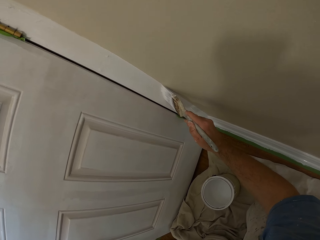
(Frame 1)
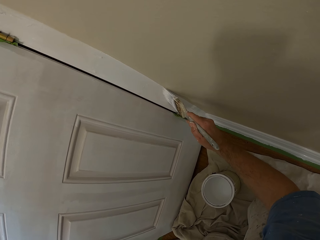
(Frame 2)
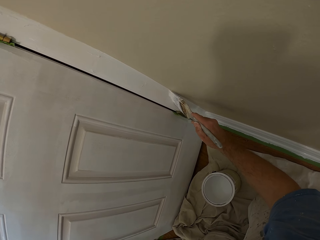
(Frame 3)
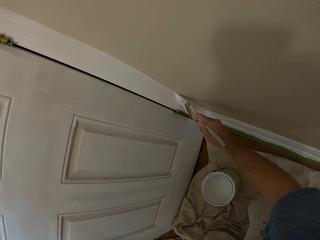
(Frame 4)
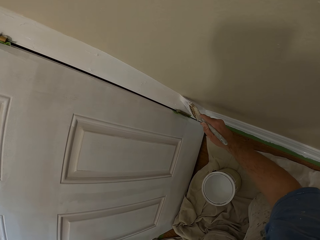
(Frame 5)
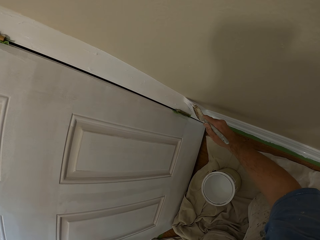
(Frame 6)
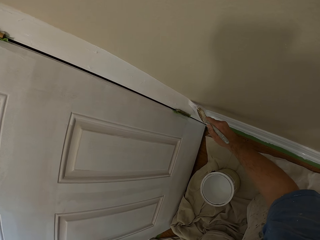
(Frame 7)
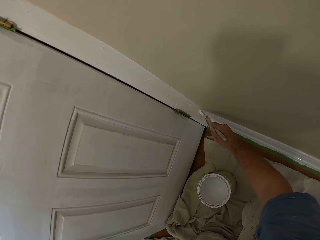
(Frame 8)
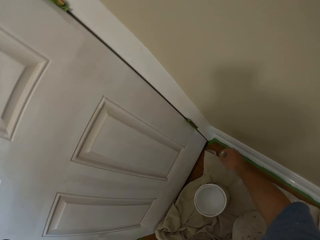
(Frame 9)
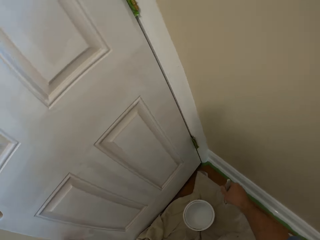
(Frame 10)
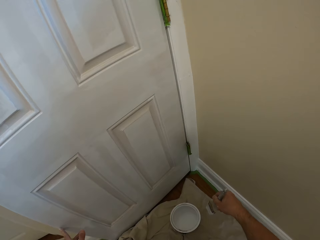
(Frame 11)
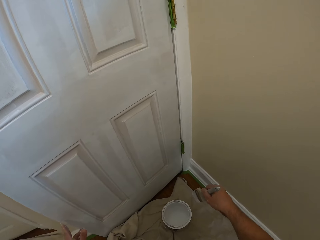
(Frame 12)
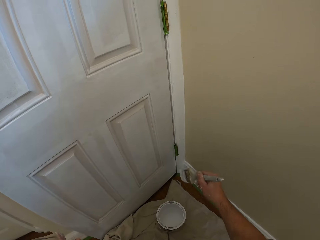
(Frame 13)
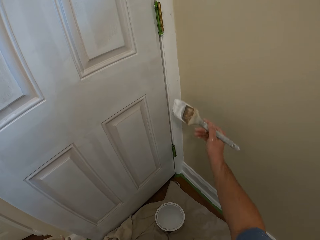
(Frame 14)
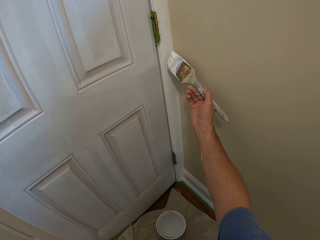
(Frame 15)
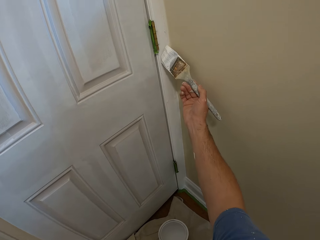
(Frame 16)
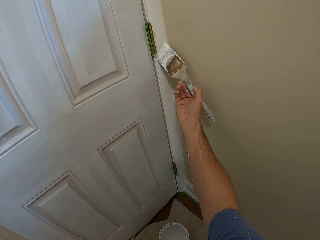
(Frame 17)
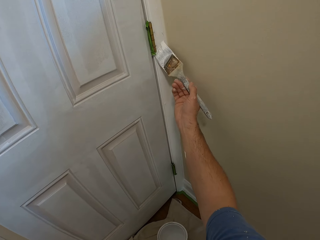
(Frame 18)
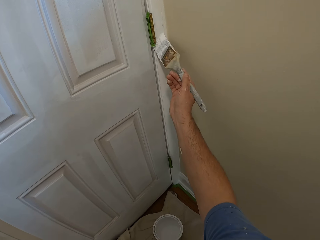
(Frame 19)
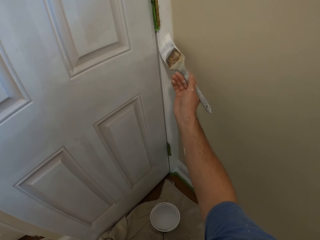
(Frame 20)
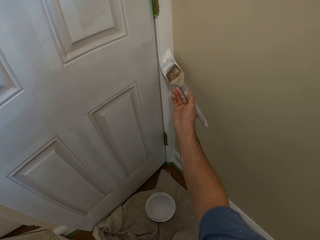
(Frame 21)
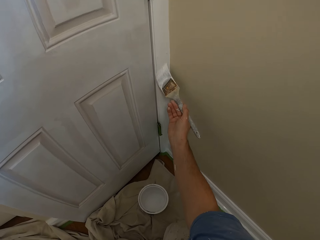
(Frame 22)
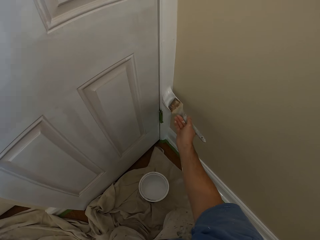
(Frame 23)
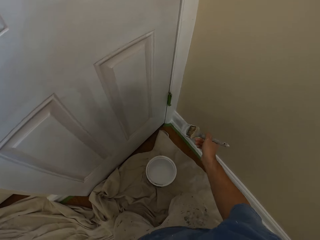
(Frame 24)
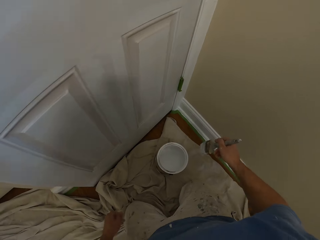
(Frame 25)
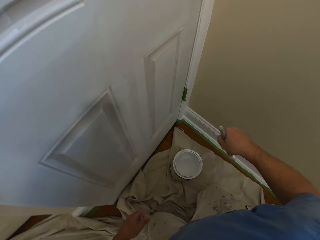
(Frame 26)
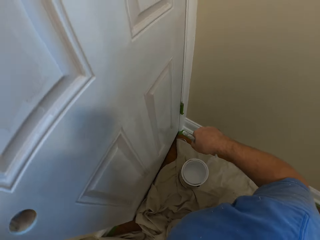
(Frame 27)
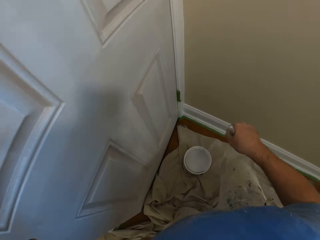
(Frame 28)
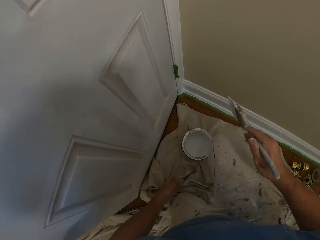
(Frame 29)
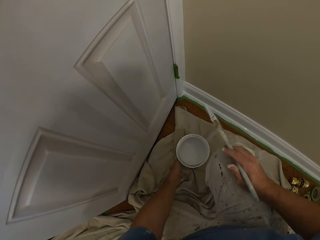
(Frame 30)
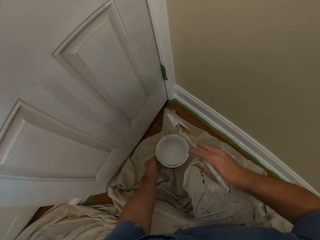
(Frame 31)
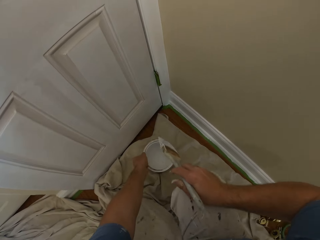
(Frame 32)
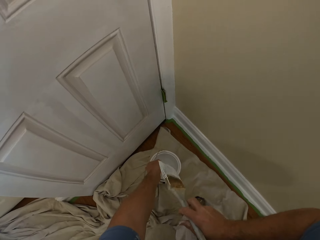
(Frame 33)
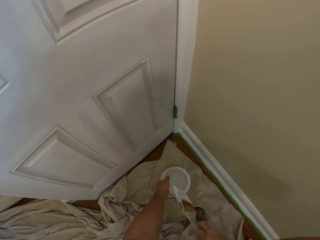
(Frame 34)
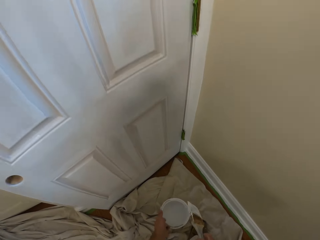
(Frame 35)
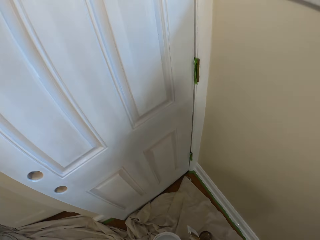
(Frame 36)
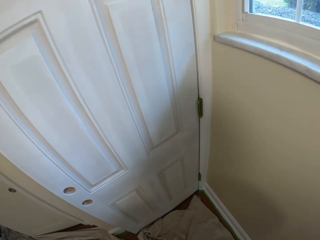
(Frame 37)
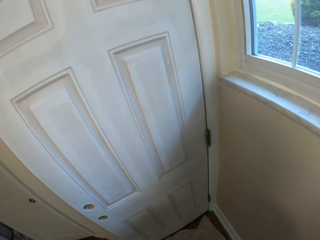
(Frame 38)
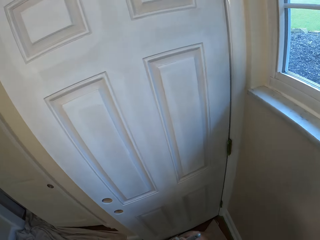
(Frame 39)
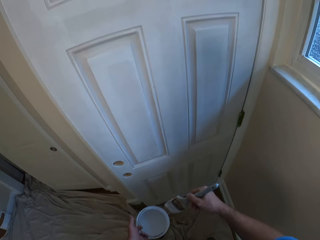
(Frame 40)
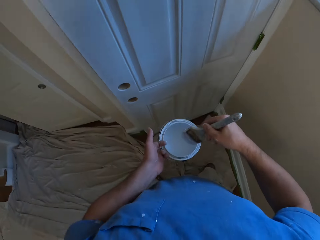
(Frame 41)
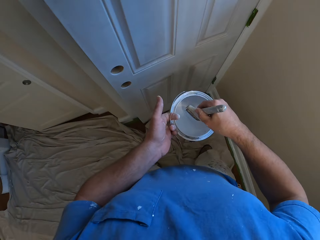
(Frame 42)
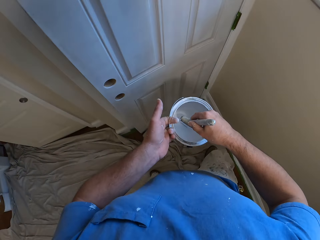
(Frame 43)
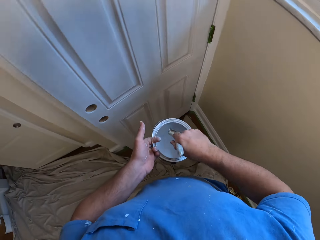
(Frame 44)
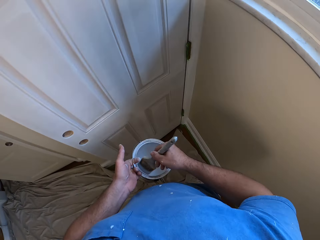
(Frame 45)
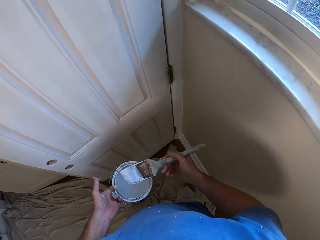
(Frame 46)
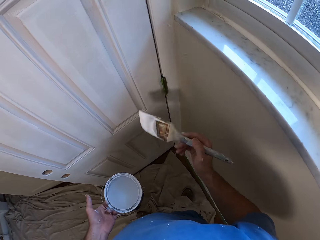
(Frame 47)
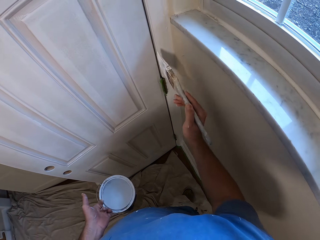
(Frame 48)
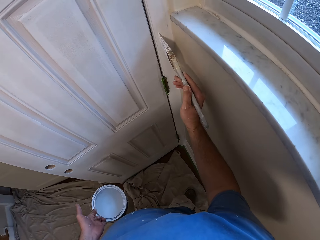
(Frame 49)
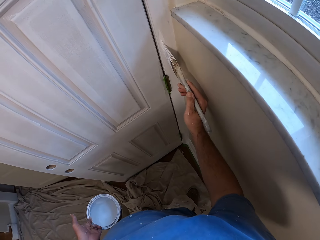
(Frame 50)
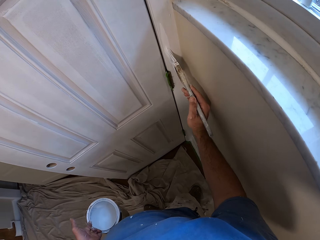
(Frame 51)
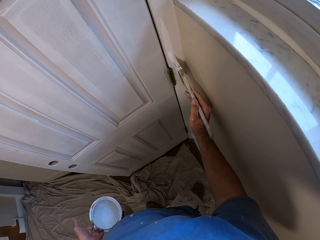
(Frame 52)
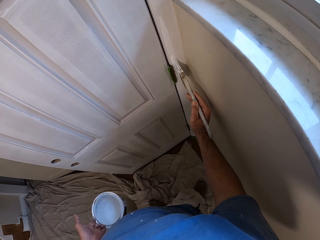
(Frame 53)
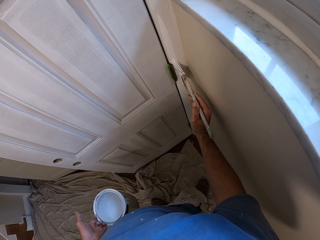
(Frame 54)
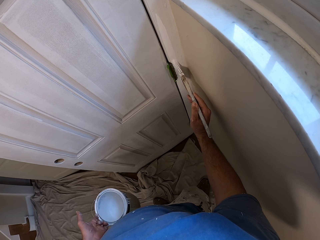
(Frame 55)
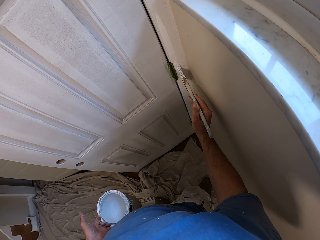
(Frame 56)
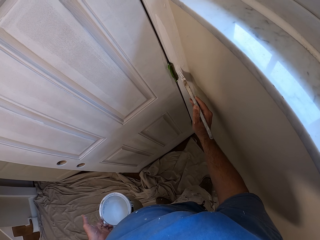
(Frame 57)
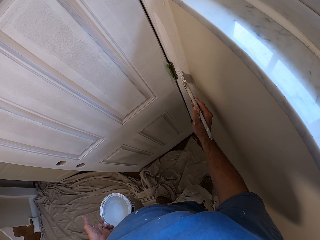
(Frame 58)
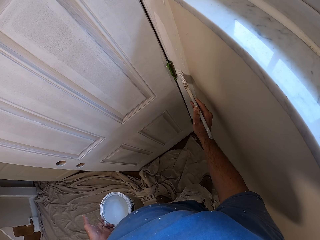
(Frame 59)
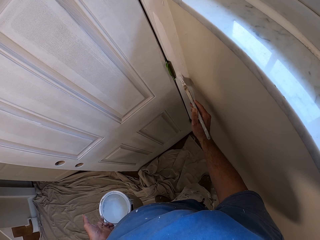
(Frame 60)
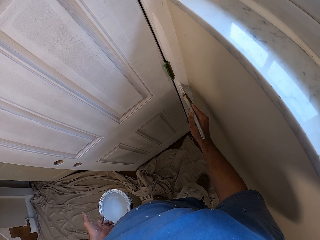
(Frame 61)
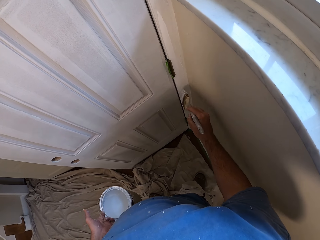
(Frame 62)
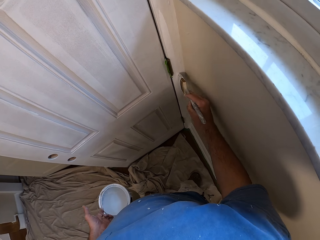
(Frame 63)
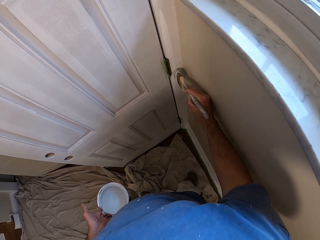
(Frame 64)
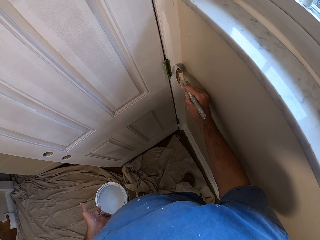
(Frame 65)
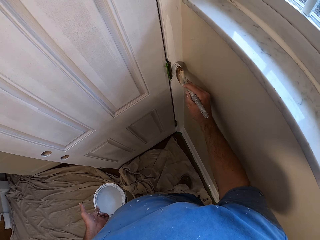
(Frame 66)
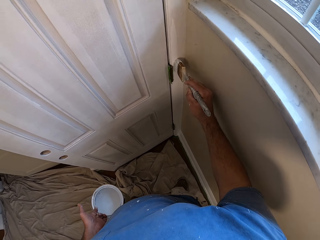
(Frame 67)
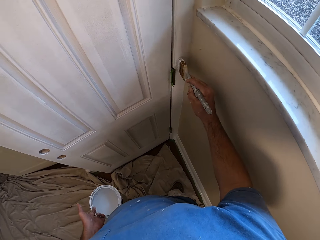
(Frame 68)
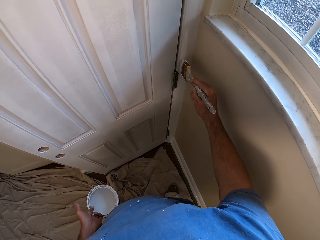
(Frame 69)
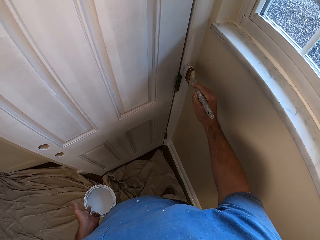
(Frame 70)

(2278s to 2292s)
The camera wearer stops painting. They paint a door frame with a paintbrush. They stop painting. They stand up. They carry the paint can. They dip the paintbrush into the paint can. They move around. They paint the door frame with the paintbrush.

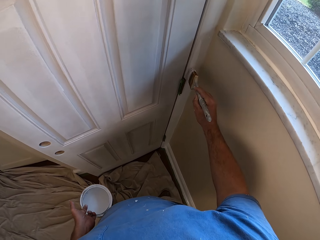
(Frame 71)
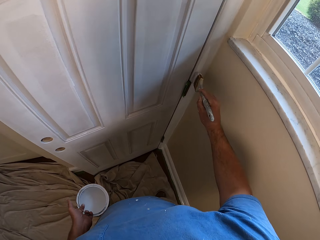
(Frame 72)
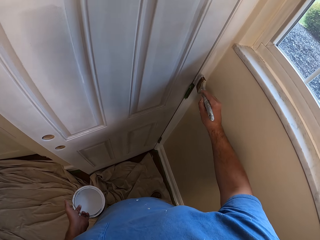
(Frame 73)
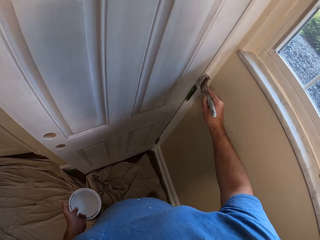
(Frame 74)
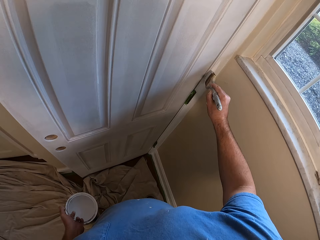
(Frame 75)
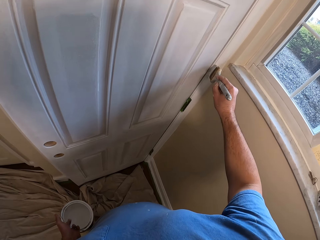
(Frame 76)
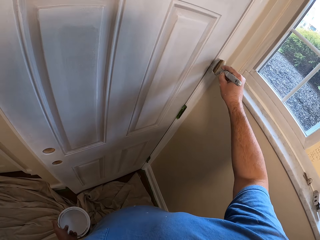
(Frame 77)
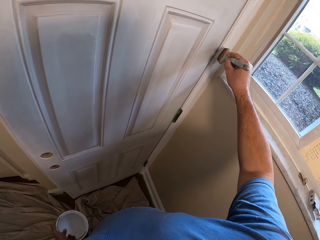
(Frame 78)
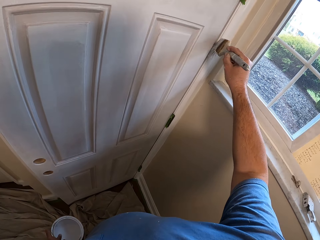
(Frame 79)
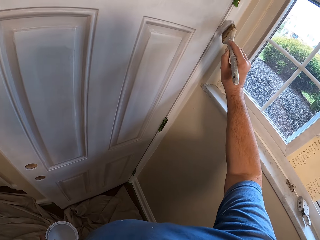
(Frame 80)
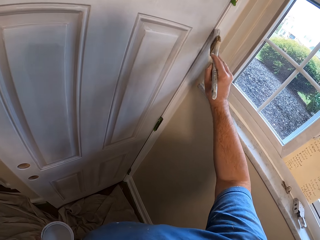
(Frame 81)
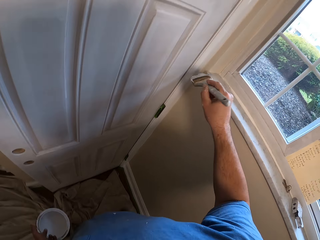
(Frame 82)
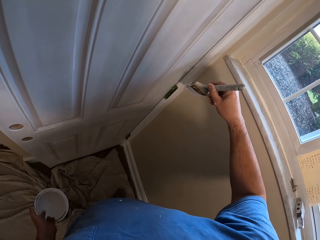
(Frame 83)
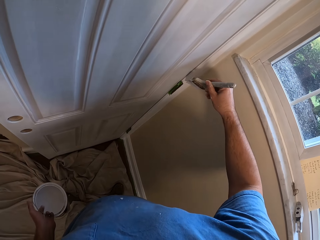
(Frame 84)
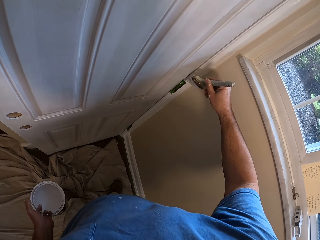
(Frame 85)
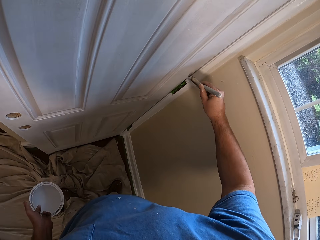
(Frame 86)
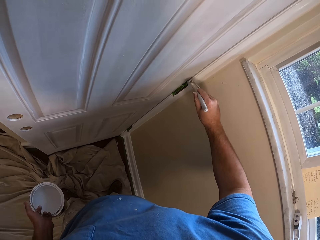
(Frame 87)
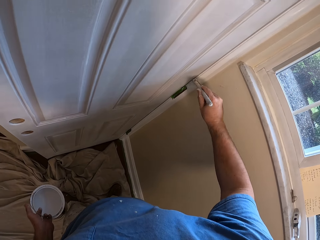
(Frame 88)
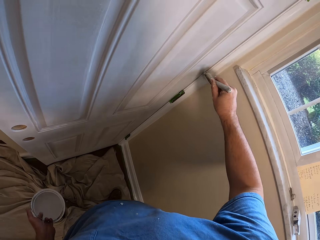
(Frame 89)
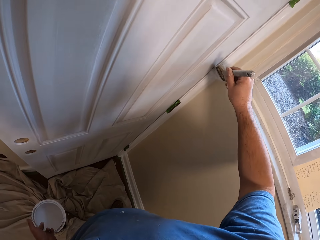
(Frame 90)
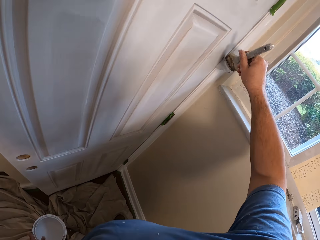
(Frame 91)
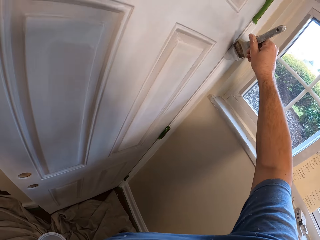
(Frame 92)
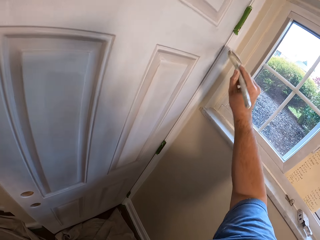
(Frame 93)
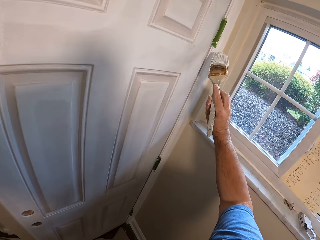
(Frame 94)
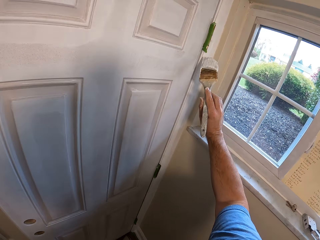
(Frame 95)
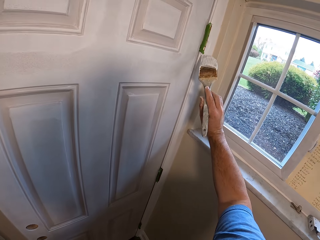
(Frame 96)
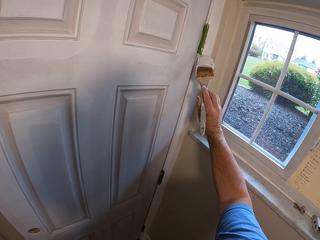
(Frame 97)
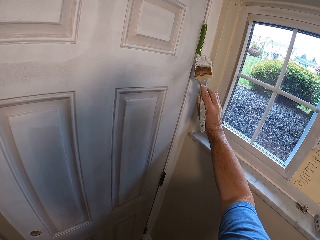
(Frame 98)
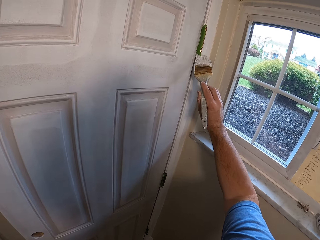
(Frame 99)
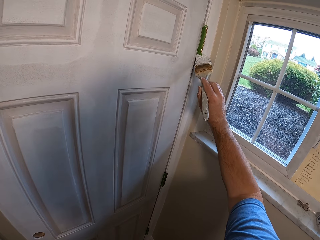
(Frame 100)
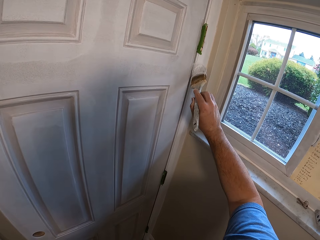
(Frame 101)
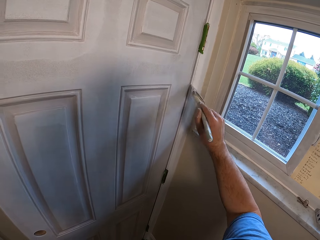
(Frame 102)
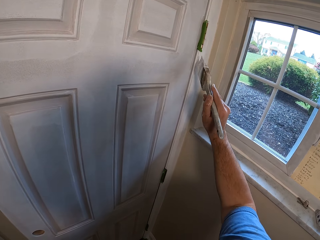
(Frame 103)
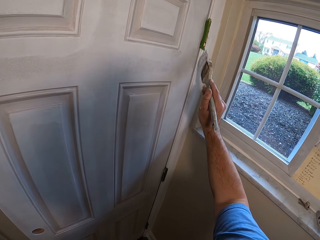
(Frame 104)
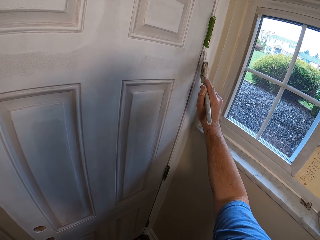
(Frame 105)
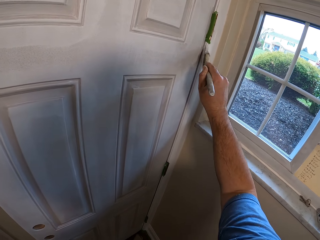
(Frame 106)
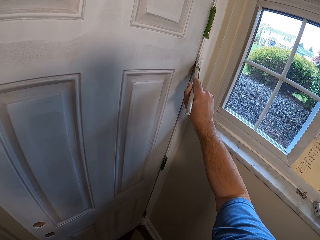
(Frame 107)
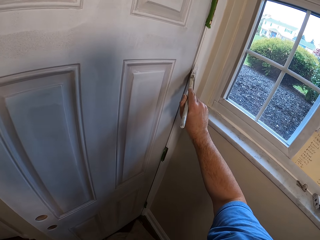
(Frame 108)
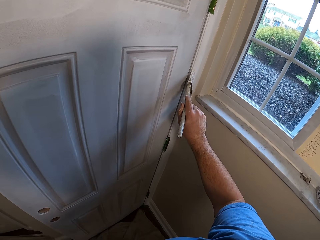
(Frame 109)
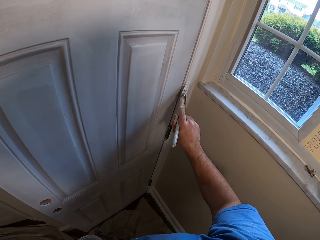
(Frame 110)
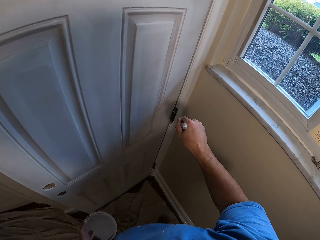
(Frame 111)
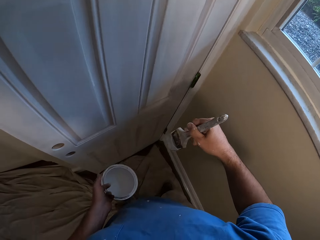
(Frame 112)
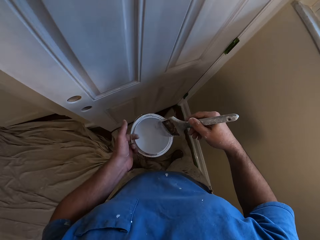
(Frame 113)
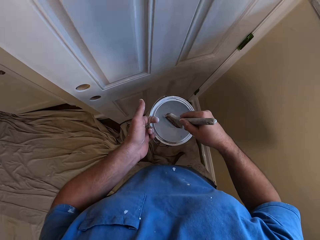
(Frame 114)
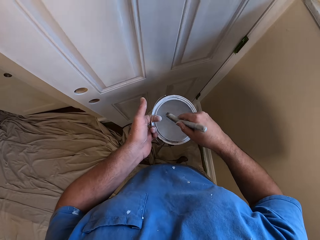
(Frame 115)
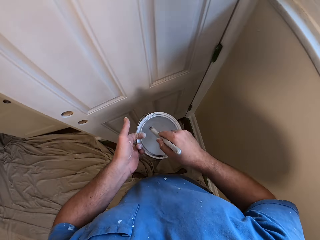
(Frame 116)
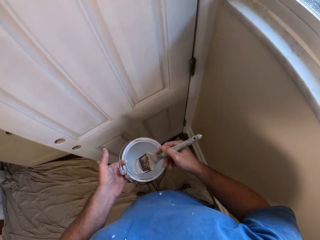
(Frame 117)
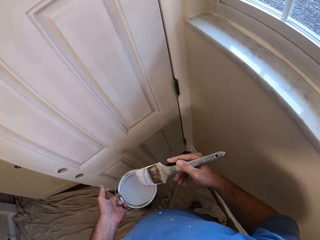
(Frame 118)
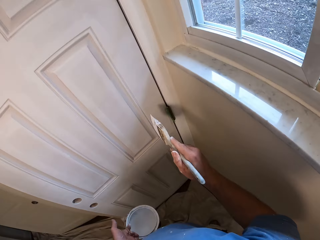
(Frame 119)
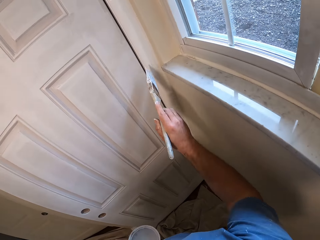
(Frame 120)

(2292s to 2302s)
The camera wearer stops painting. They dip the paintbrush into the paint can.
